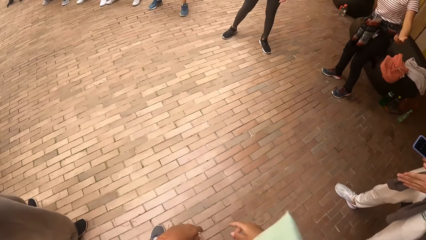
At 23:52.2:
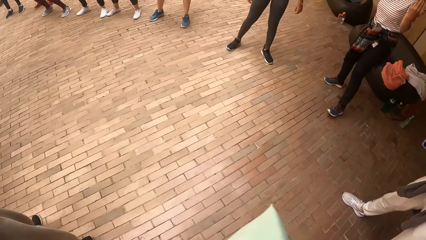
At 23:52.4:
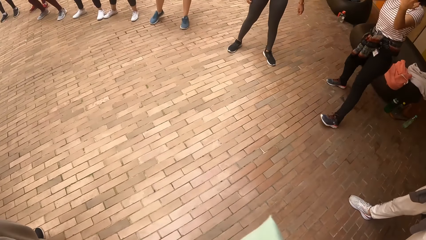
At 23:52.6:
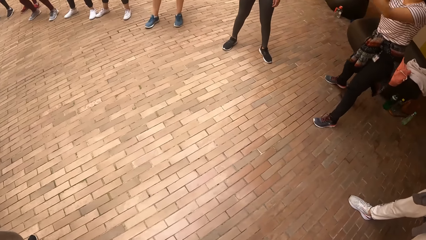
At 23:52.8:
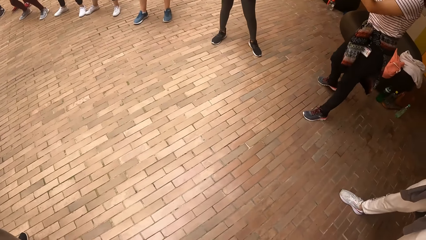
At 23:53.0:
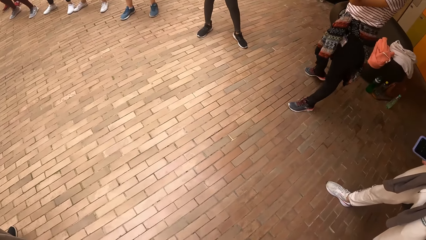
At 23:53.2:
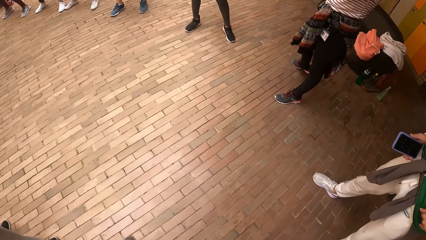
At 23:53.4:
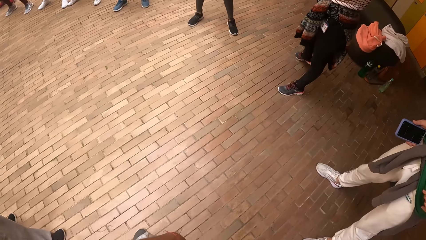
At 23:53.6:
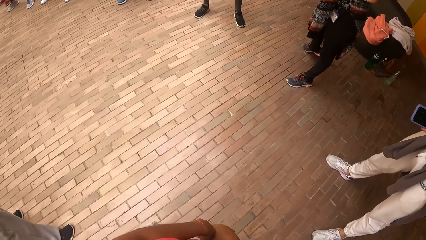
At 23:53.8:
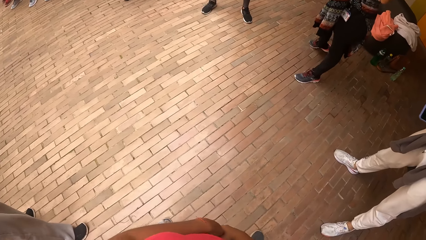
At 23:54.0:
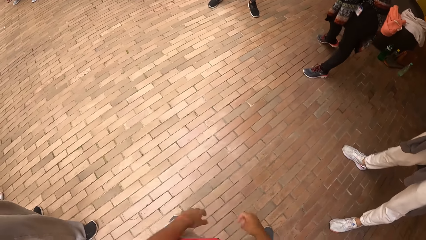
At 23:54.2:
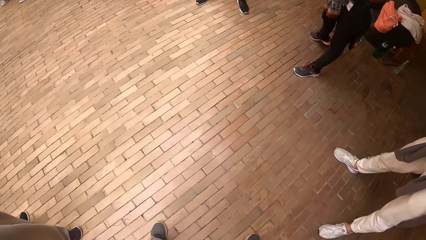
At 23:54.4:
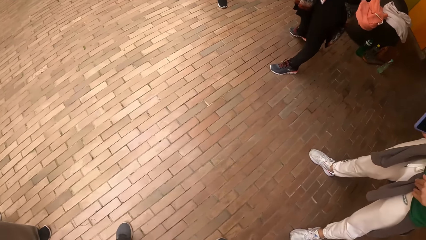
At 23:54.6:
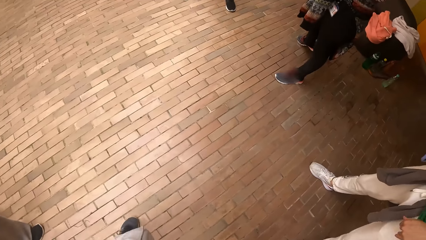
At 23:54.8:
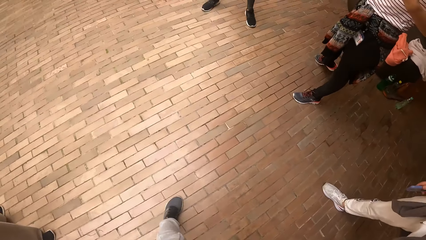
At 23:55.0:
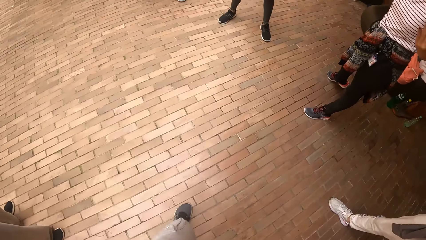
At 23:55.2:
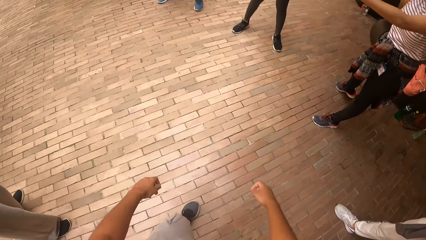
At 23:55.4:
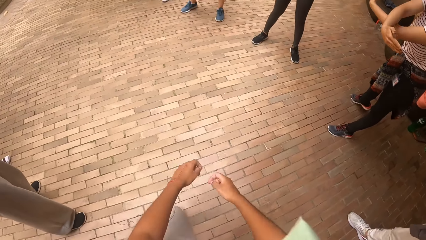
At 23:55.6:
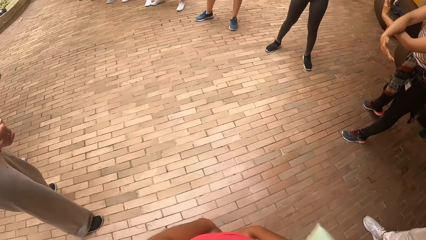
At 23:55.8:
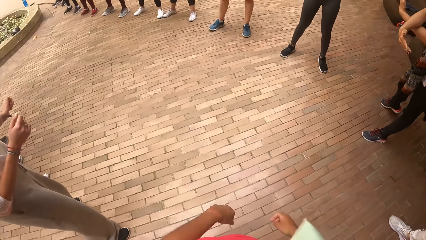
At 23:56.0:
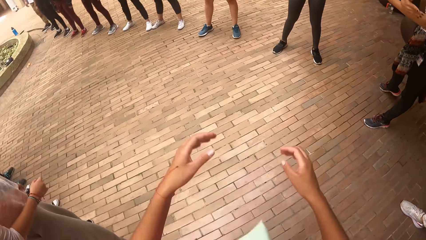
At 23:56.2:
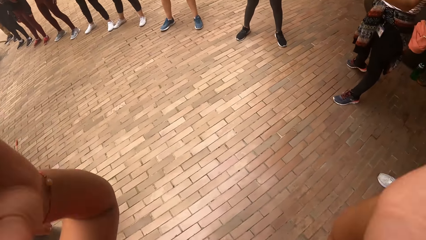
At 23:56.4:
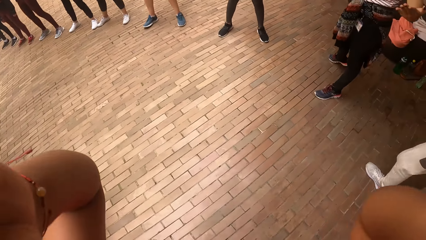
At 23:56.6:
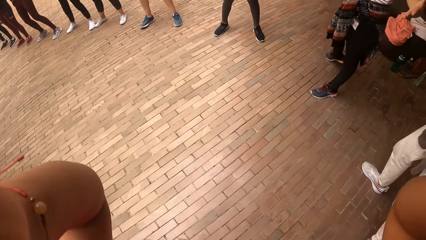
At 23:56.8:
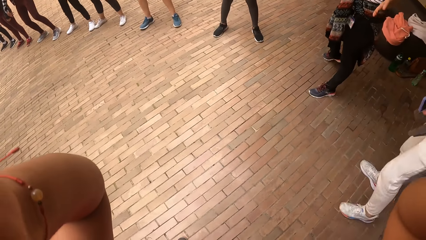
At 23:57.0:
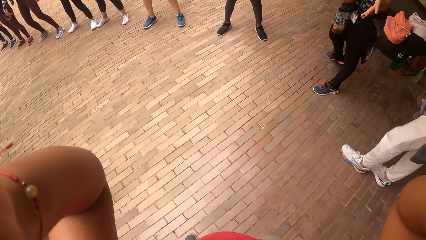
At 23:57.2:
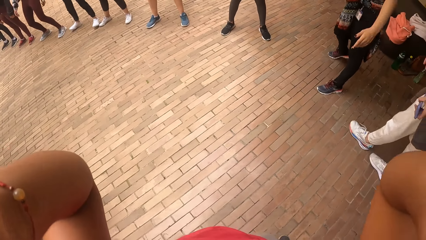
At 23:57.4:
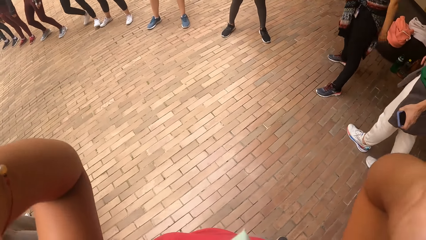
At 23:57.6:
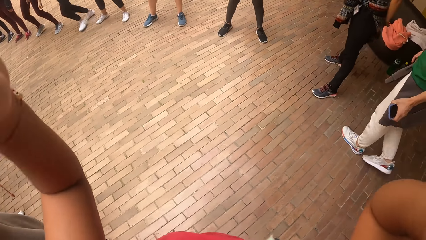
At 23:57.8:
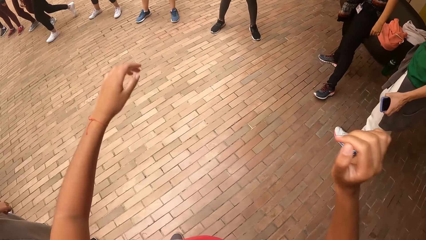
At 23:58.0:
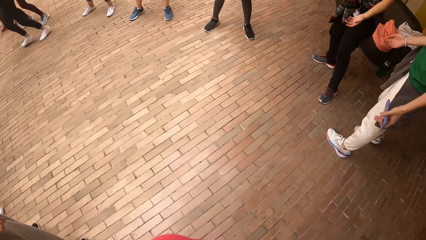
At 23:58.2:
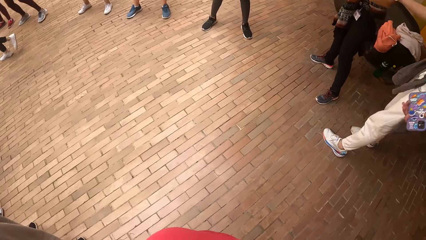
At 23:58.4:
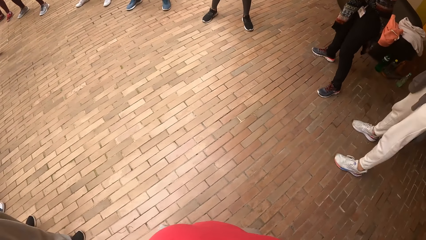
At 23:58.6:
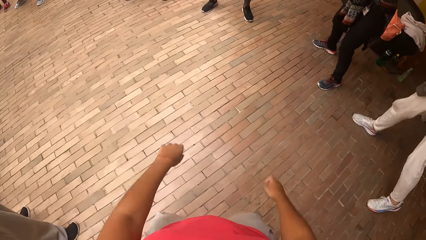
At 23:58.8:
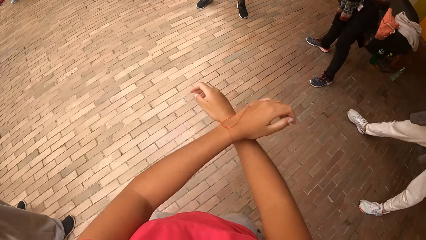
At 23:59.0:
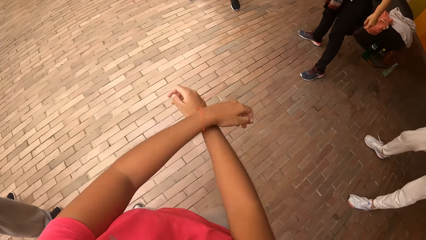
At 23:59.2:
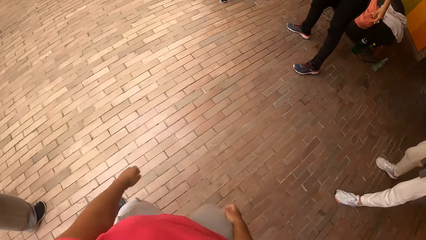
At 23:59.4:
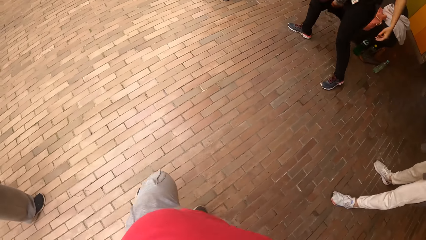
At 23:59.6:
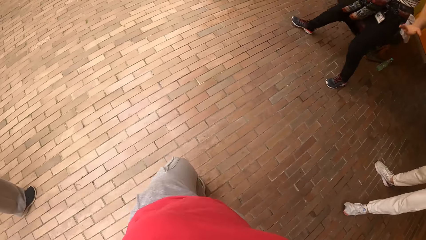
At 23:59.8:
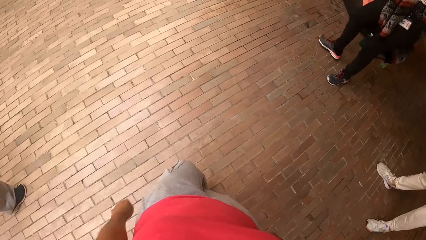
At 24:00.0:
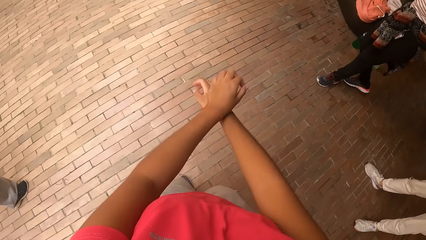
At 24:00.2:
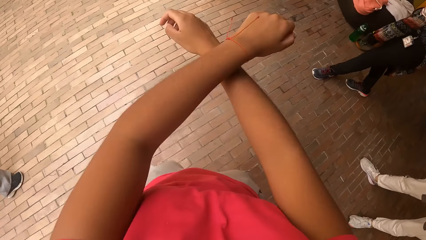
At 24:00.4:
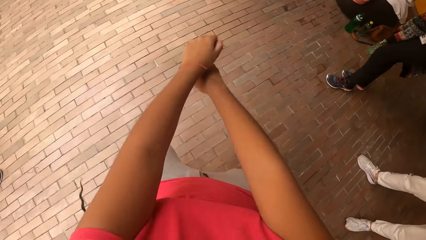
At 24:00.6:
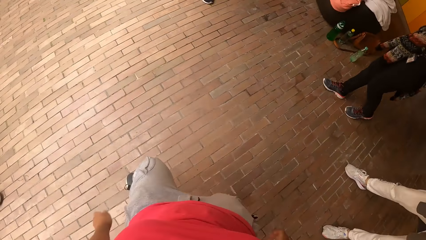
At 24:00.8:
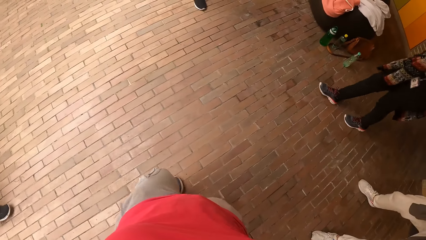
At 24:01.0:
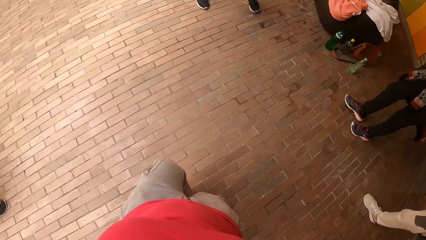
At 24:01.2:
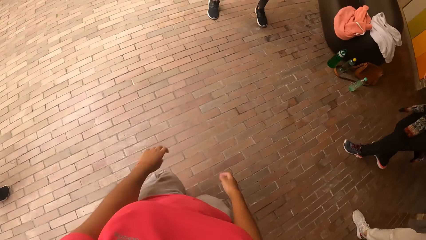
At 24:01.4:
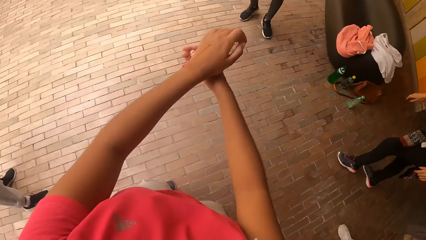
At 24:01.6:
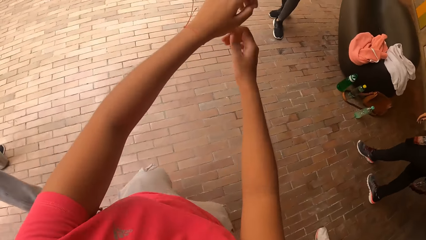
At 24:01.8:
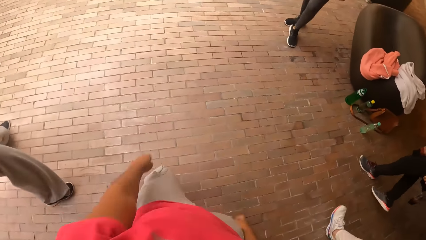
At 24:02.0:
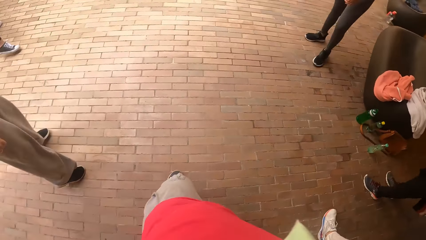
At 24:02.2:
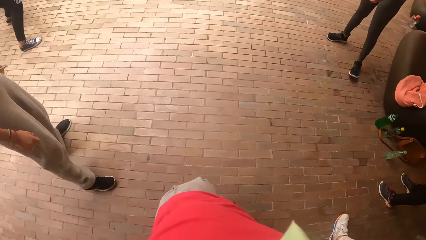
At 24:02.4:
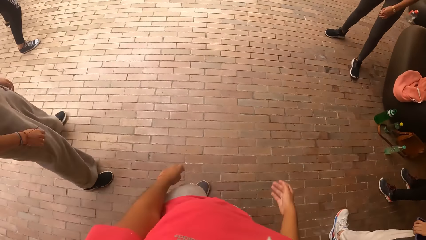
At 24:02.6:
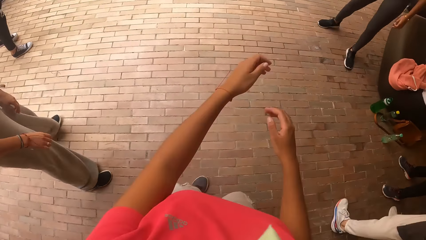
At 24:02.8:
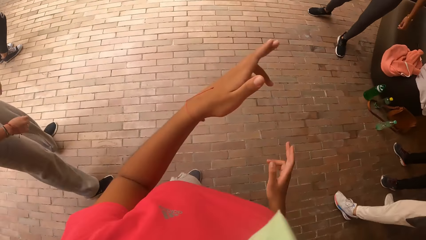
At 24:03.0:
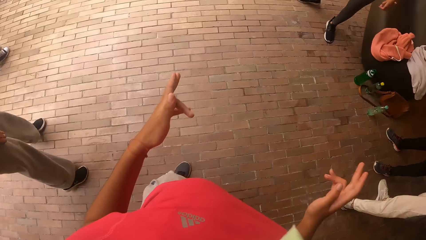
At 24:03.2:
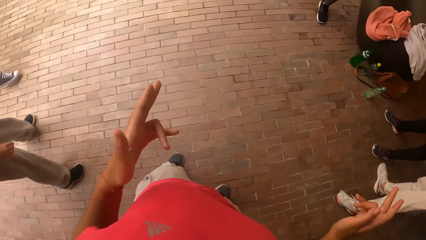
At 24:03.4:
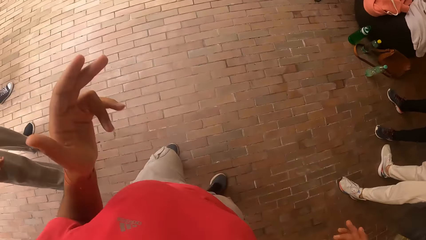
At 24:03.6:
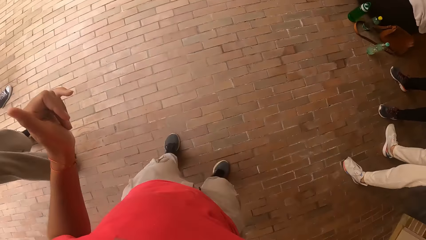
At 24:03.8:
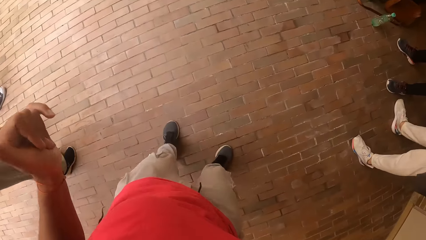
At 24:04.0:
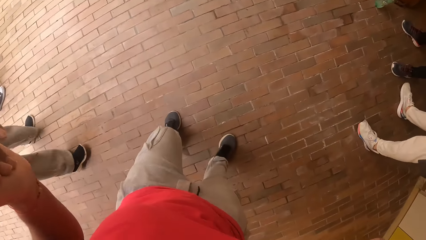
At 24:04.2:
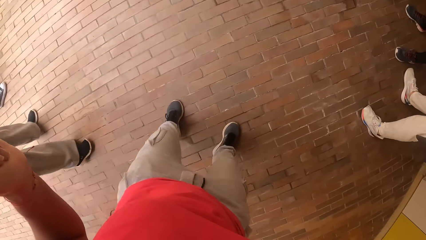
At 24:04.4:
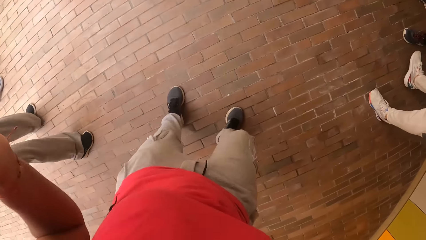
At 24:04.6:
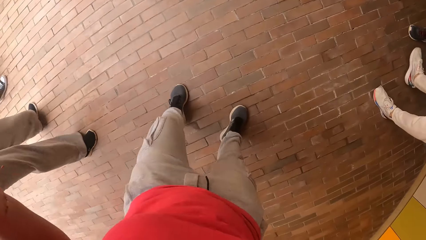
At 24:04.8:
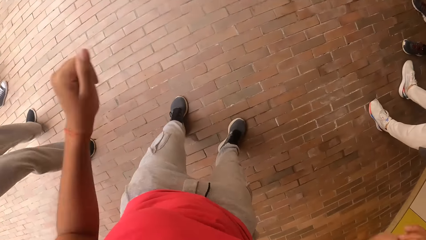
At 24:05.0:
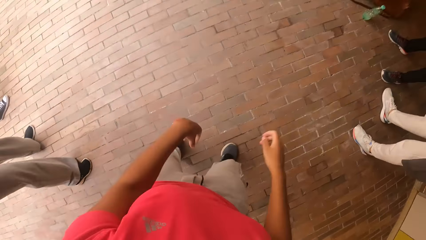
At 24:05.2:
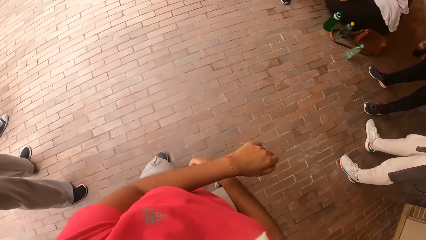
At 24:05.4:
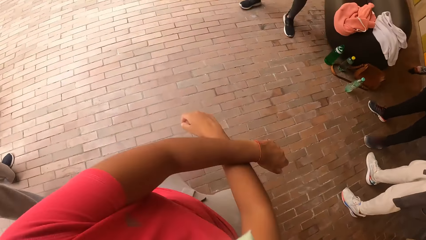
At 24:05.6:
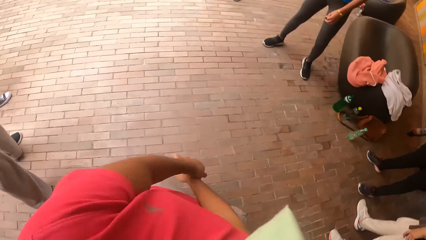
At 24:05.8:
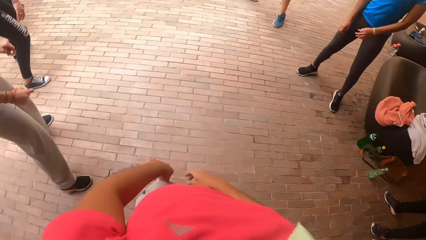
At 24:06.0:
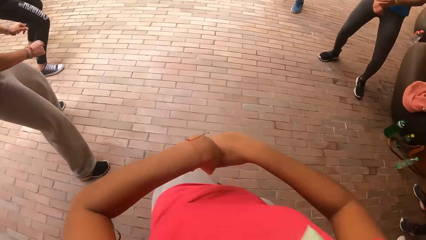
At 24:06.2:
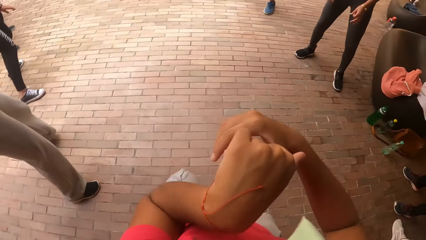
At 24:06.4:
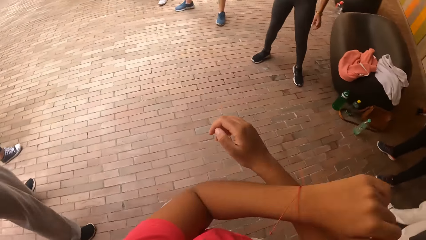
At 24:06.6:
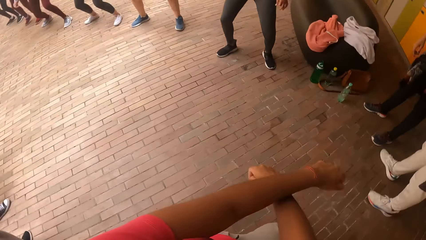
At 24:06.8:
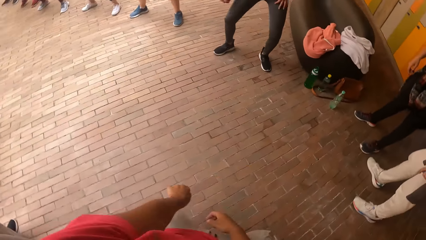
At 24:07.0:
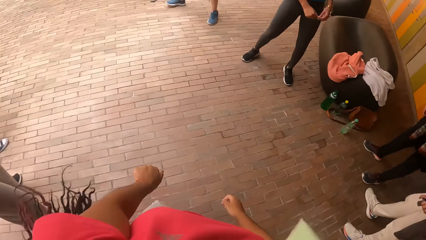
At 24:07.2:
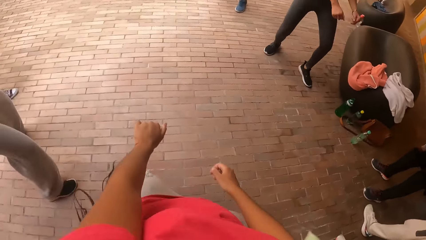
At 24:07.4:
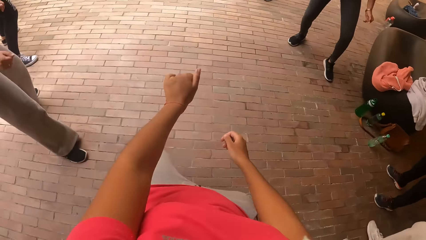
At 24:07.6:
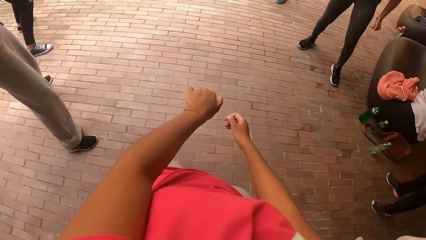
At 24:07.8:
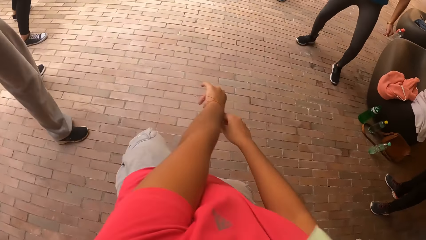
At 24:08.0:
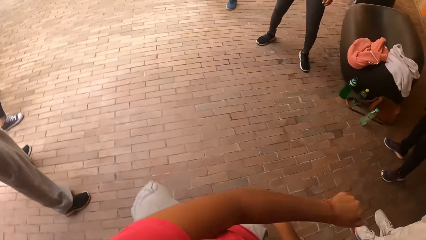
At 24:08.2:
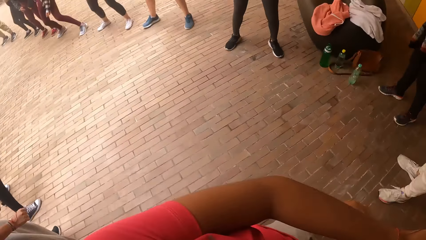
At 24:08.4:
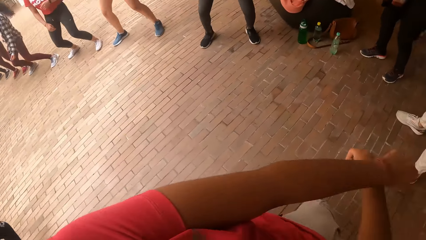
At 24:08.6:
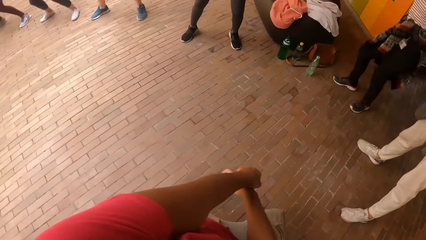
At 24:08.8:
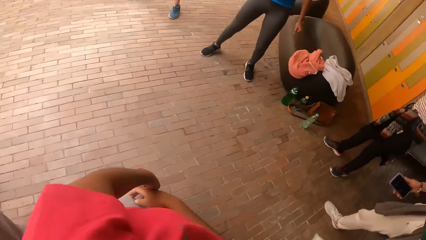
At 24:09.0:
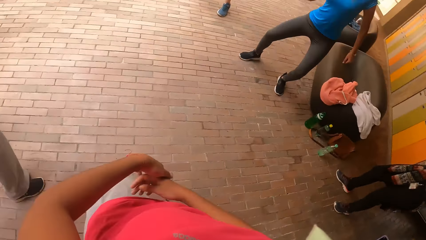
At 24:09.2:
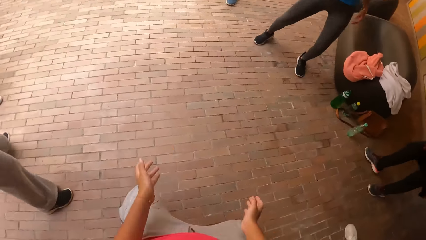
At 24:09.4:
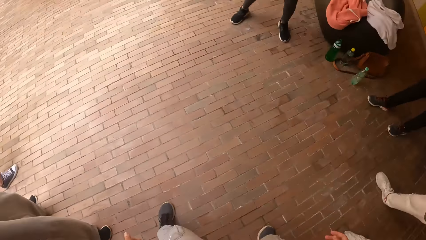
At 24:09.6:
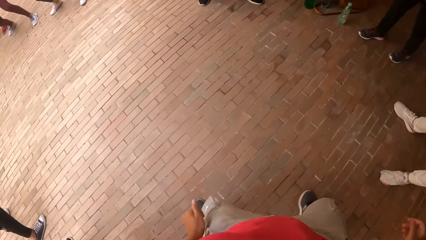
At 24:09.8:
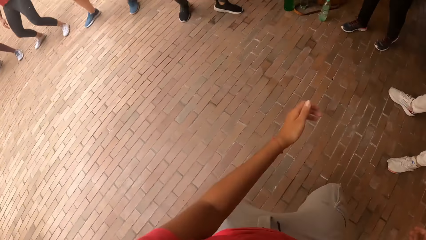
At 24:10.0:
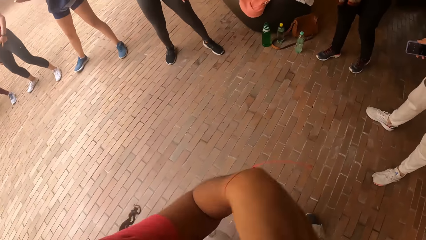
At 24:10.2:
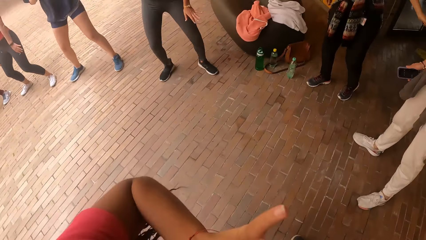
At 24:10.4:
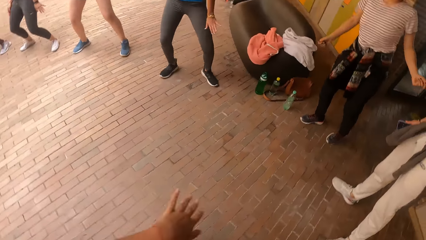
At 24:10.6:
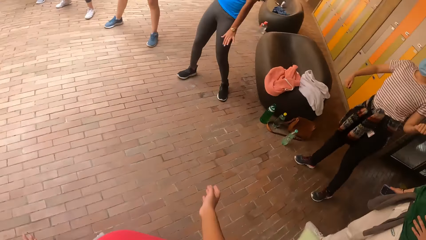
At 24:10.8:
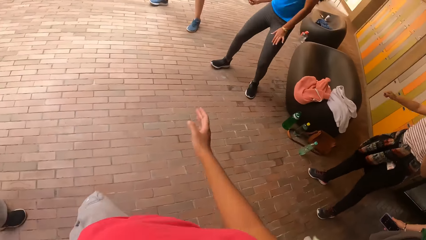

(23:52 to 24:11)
The camera wearer adjusts a camera on her head with both hands. She dances with the group of people on the dancefloor.
